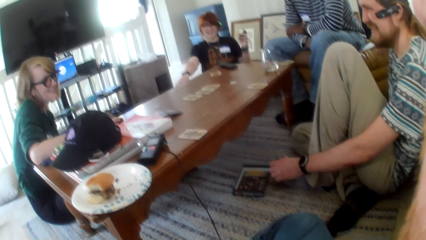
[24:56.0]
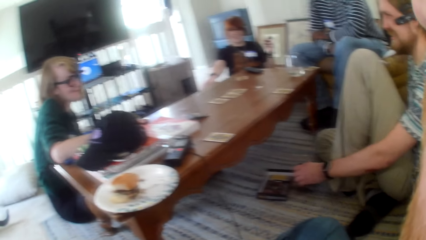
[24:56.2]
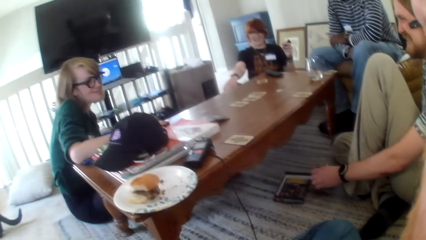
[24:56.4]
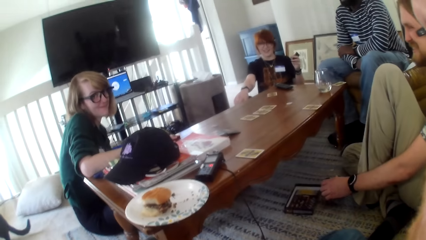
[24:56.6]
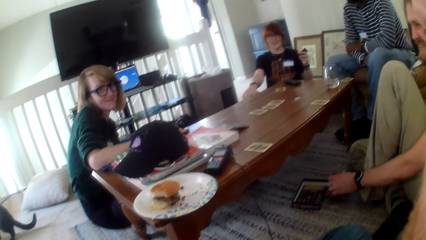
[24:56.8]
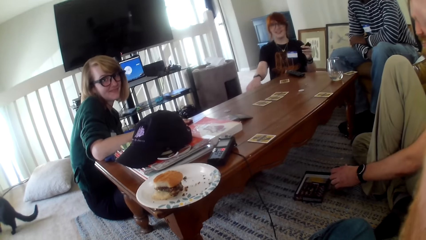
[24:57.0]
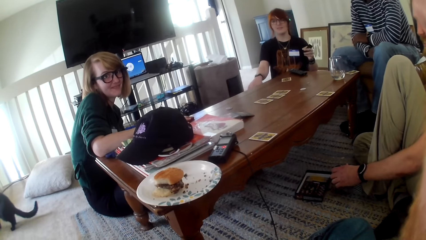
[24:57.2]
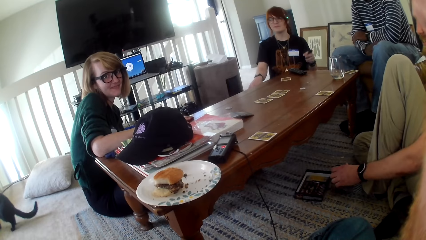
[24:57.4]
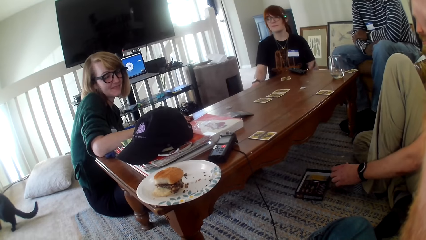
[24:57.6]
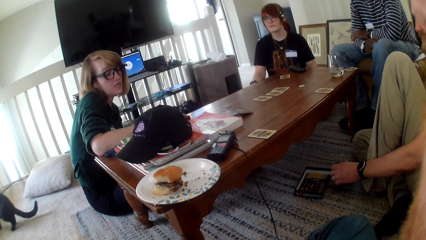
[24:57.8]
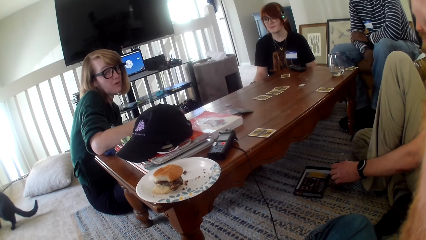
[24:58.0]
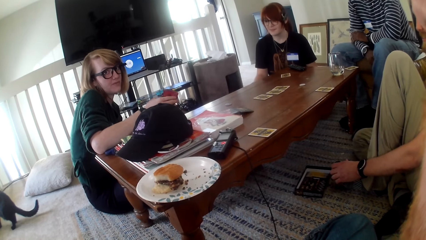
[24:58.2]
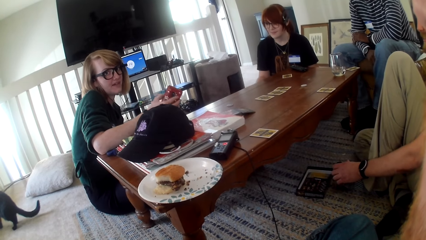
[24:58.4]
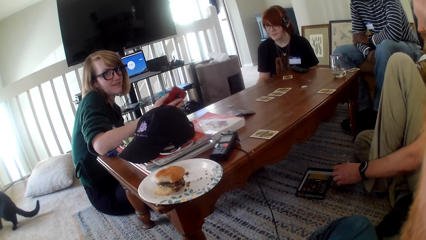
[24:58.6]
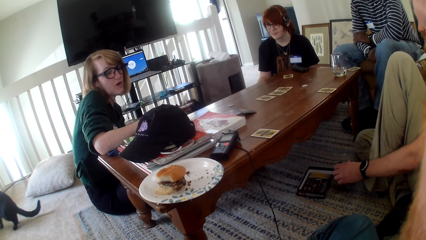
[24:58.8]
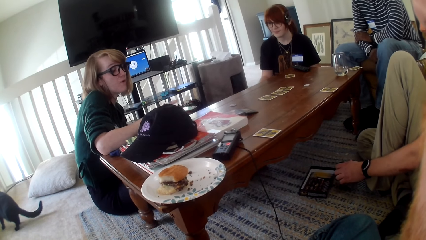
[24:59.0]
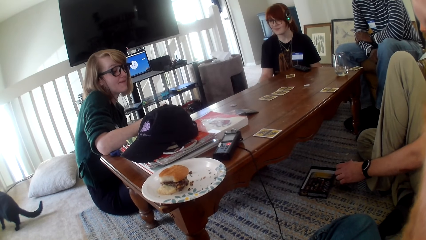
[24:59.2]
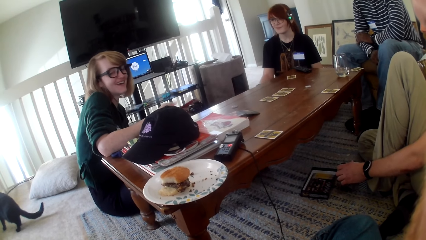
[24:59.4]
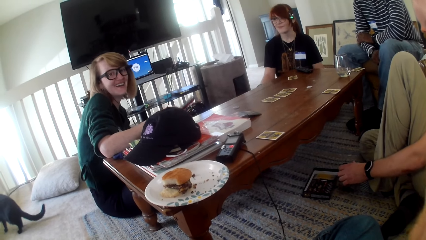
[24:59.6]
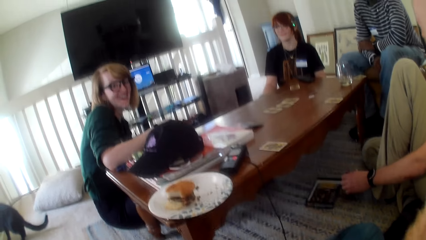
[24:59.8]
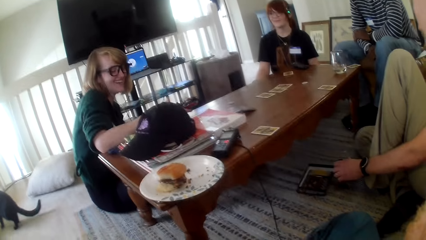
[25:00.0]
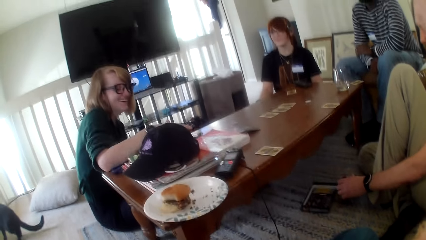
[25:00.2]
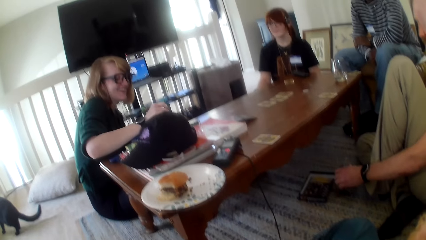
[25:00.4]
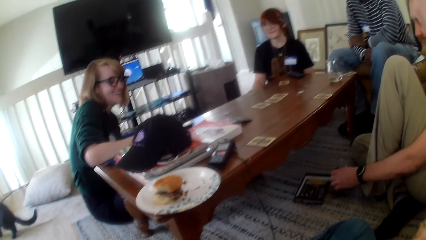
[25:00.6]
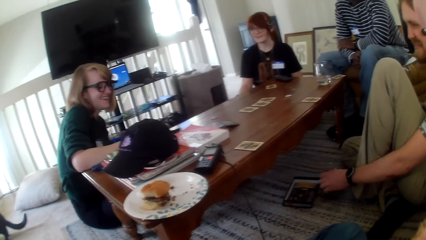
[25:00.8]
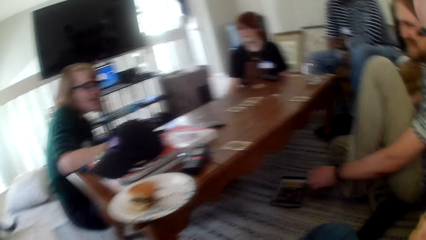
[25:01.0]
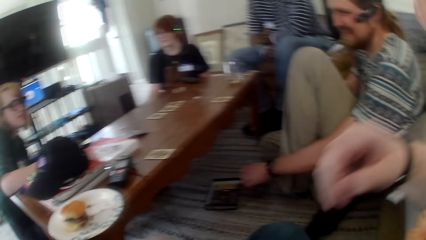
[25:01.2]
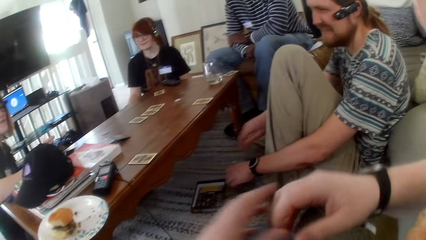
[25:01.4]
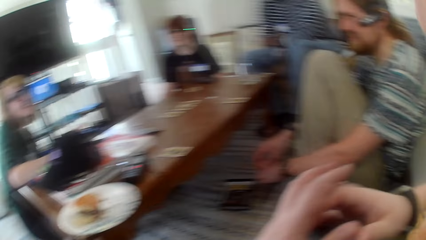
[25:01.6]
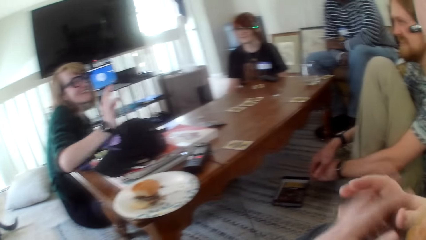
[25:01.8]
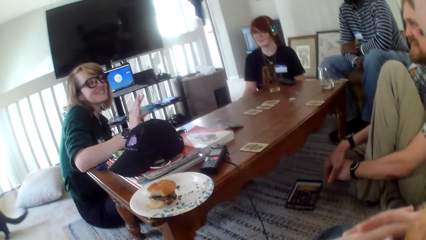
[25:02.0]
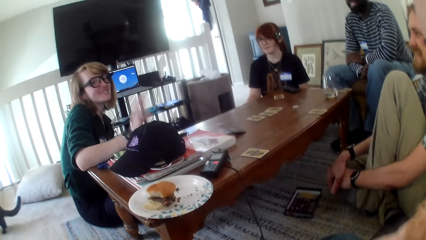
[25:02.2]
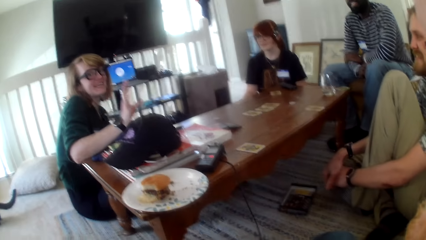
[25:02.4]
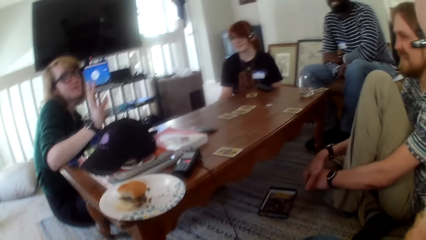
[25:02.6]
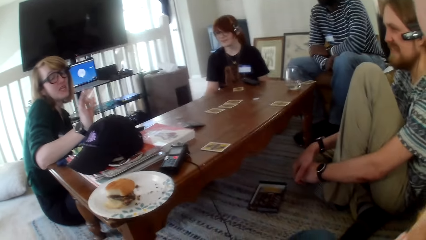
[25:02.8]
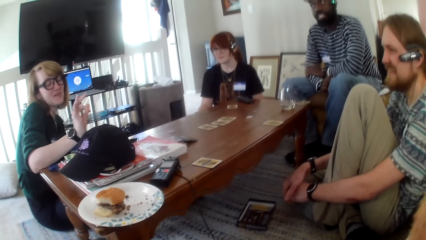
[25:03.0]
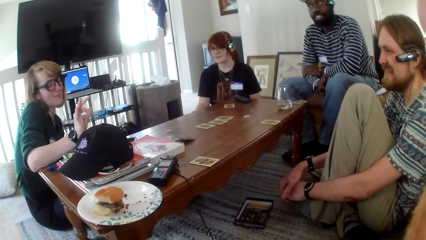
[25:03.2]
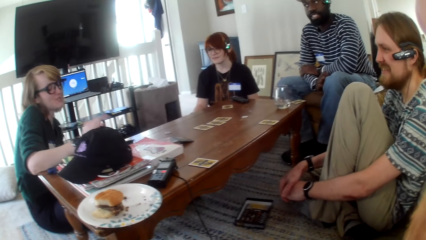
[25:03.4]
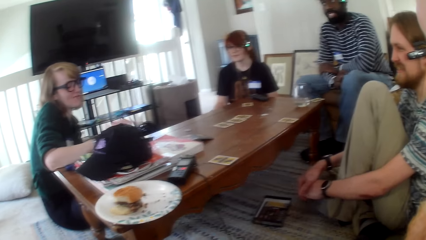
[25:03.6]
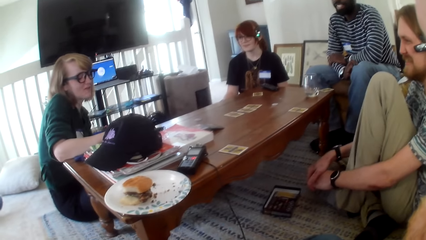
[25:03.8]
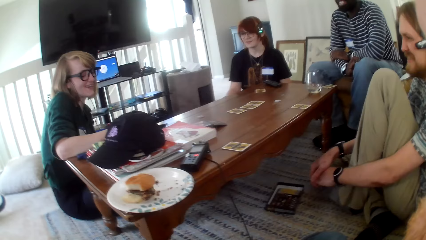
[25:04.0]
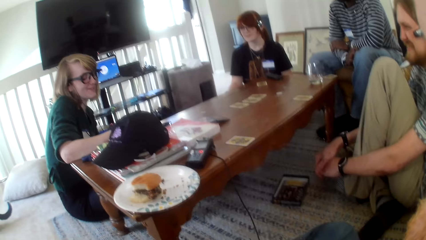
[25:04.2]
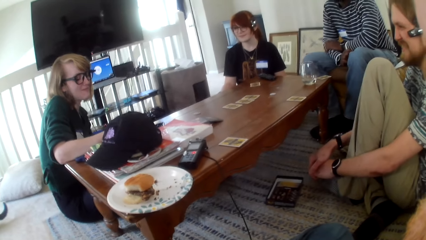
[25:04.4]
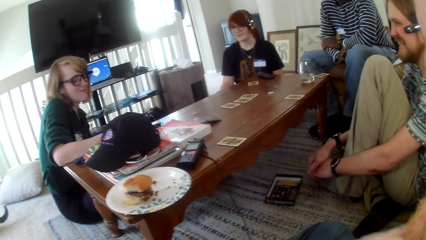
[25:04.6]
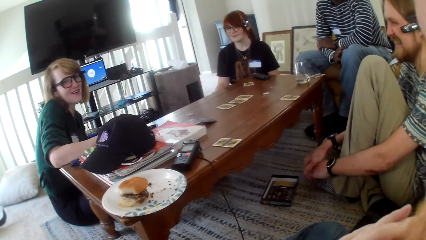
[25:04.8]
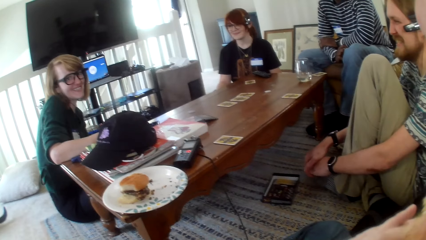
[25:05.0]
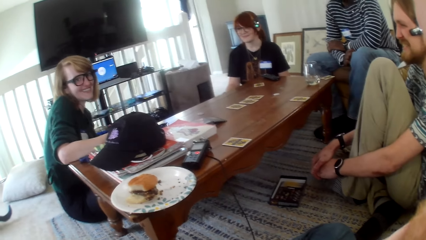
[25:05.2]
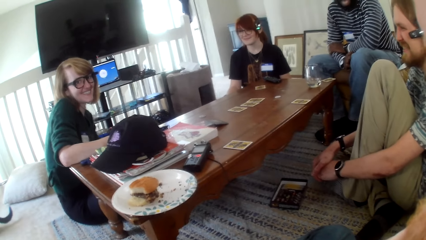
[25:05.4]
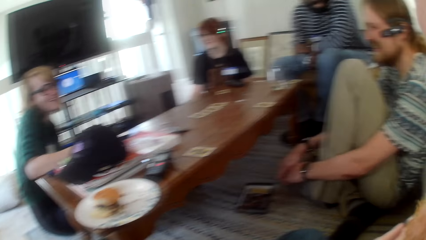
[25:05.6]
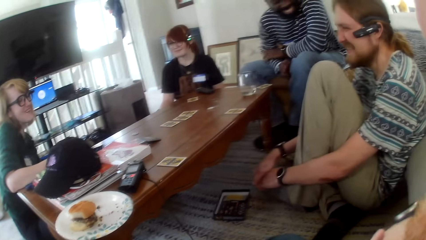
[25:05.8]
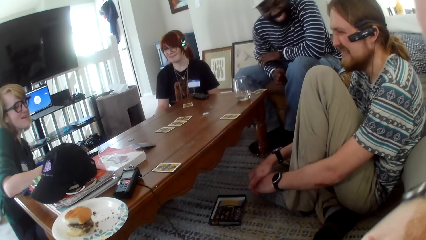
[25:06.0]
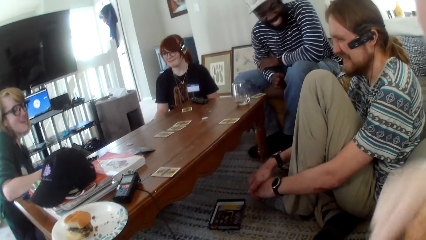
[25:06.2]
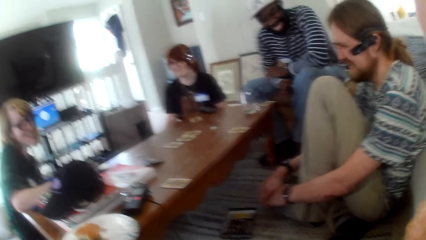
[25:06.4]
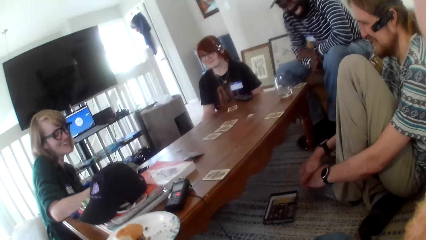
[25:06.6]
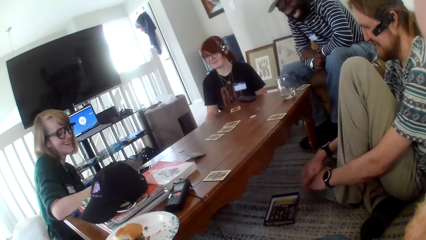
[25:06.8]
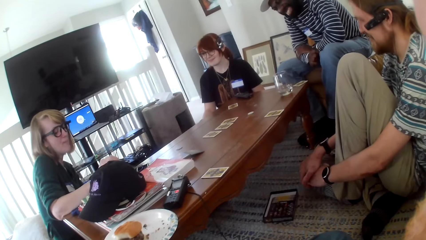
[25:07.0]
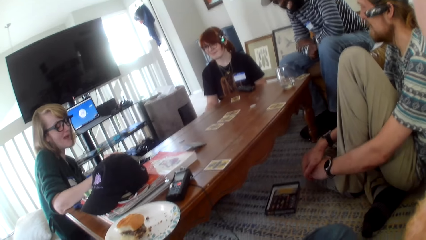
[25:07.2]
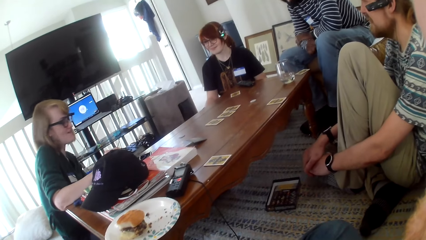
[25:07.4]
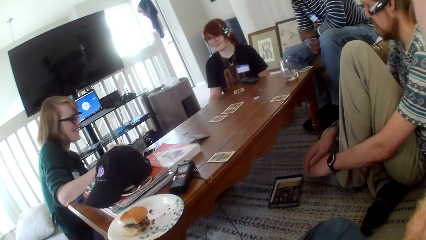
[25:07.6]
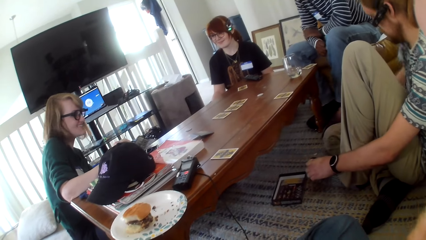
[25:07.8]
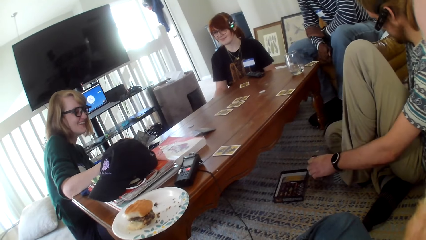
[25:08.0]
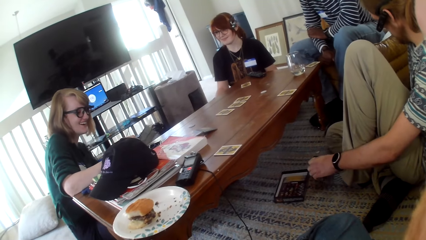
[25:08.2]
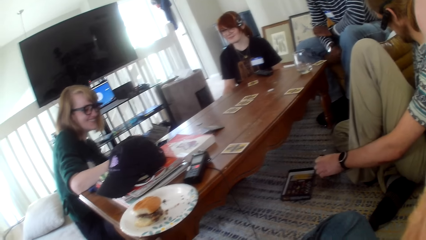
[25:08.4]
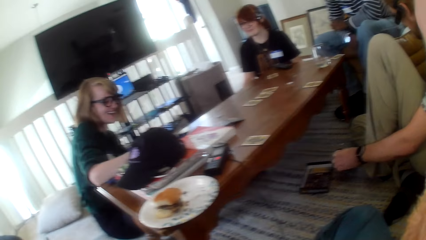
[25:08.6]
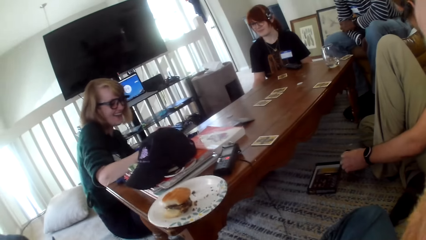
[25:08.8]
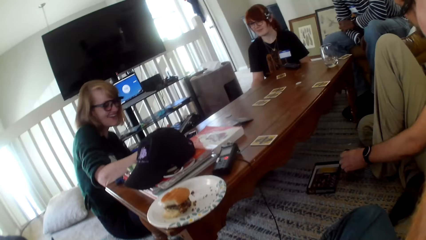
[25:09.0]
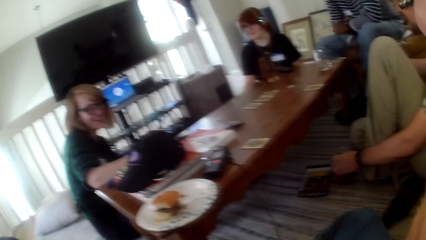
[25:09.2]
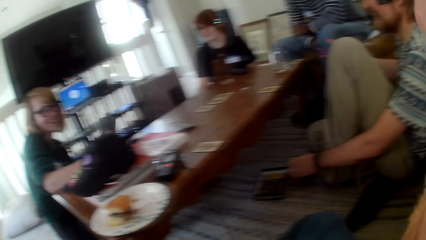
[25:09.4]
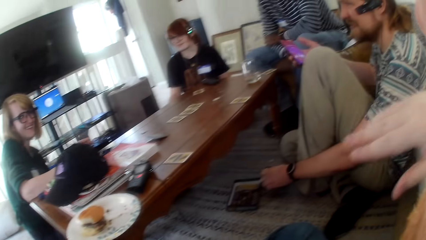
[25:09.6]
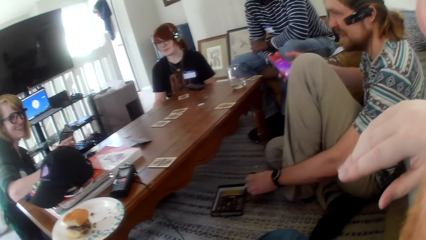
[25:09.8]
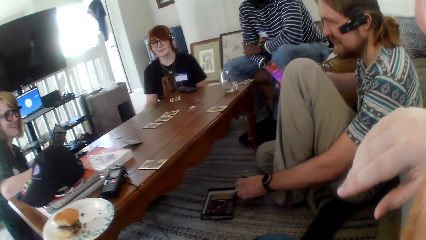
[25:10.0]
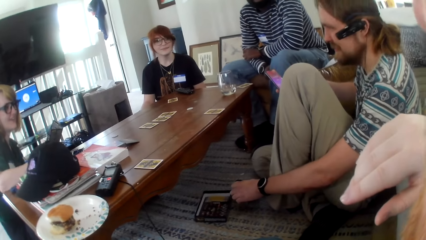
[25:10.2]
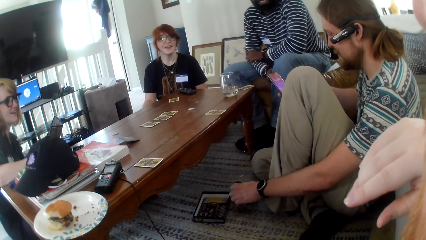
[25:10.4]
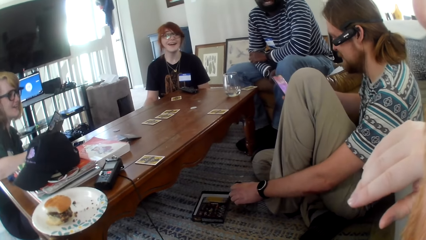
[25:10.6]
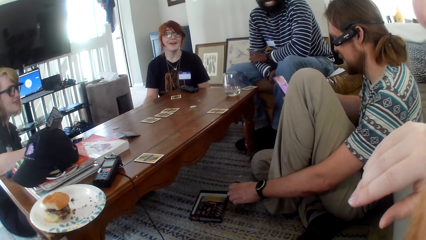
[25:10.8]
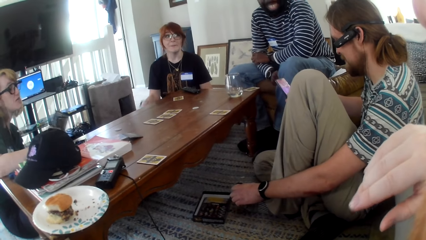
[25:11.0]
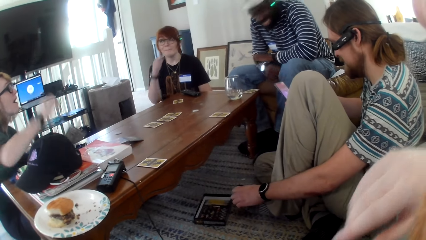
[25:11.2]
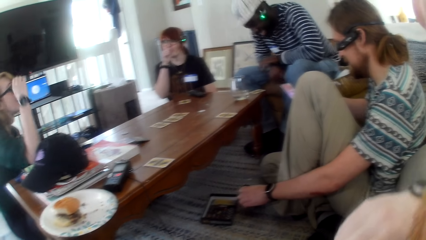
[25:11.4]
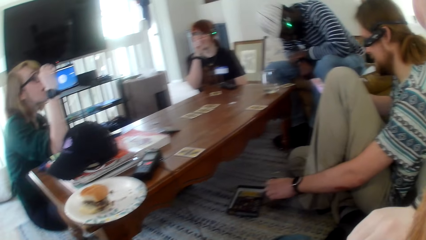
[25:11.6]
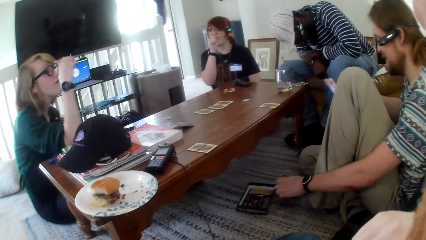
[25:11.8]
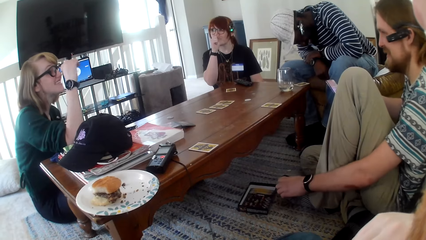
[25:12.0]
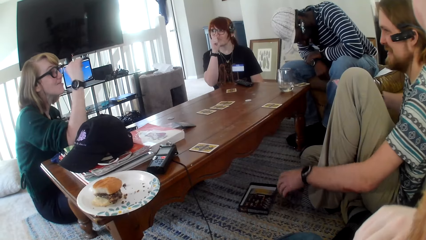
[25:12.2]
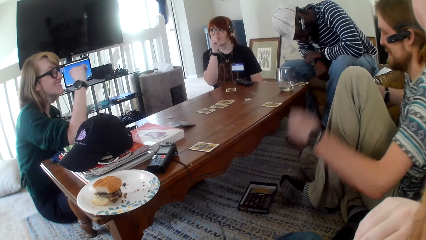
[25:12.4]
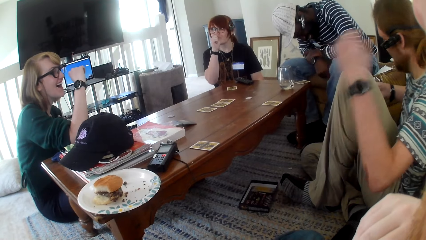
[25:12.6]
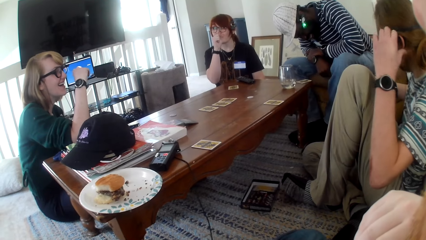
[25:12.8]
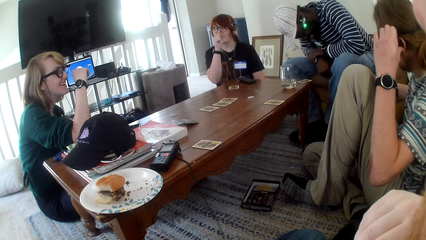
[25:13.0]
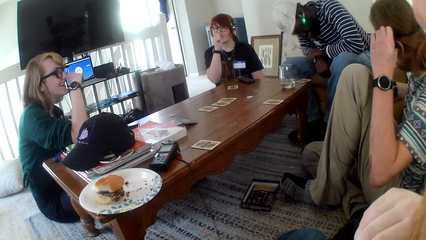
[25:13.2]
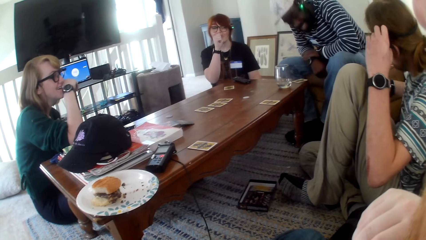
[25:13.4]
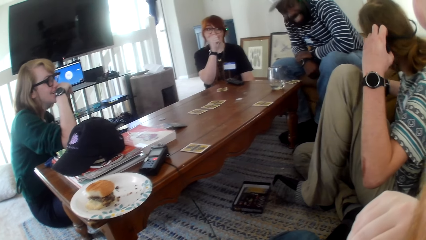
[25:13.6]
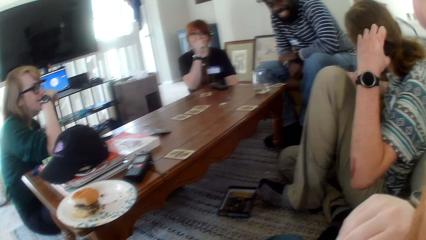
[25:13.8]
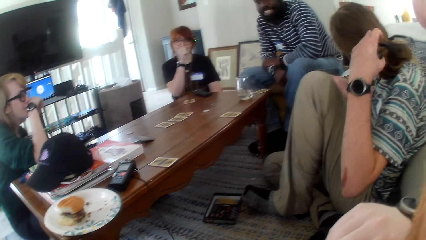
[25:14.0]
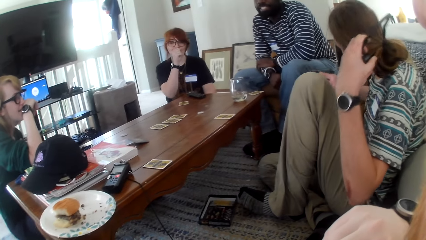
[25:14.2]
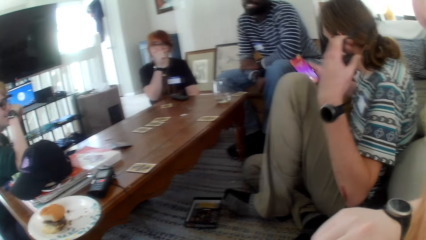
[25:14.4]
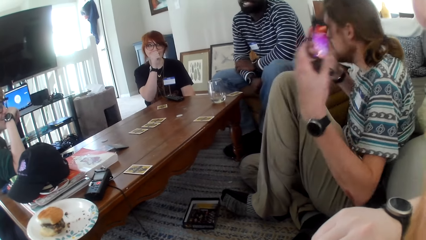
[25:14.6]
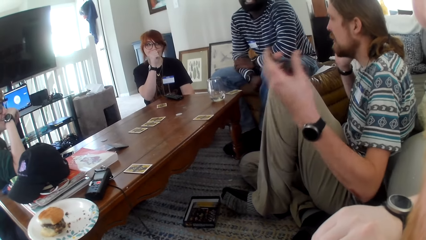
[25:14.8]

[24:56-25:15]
The camera wearer talks. A woman talks. The camera wearer laughs. The woman talks. The camera wearer talks. The woman moves a hand and talks. The camera wearer talks. The woman talks. The camera wearer talks and picks up a phone. The woman talks. A man laughs. The woman talks. Another man moves a hand. The woman talks.
